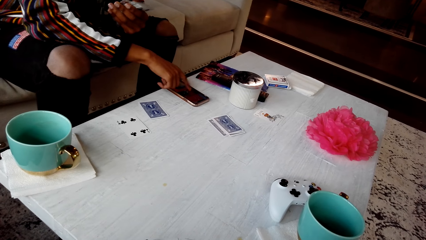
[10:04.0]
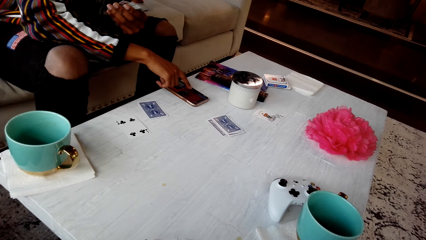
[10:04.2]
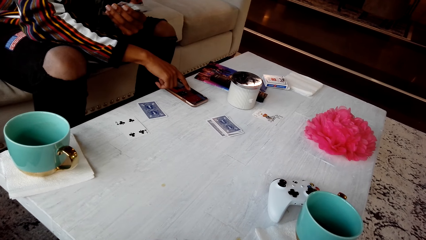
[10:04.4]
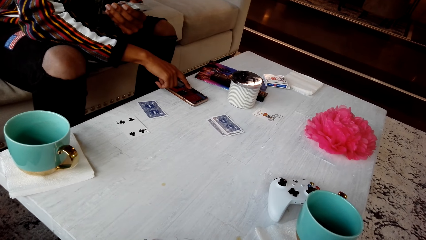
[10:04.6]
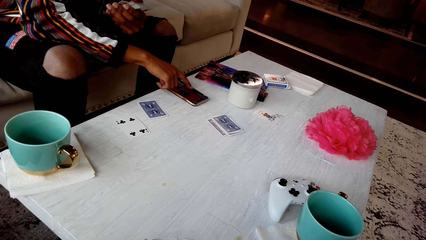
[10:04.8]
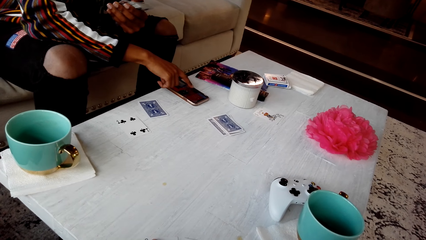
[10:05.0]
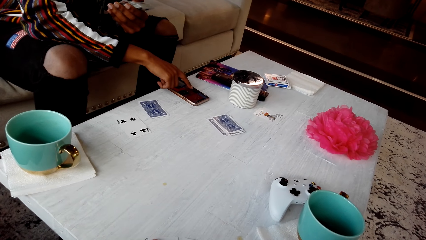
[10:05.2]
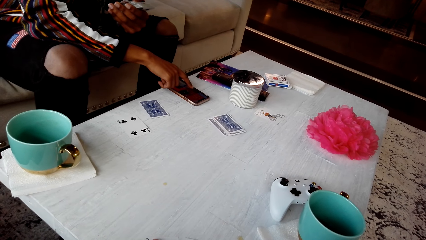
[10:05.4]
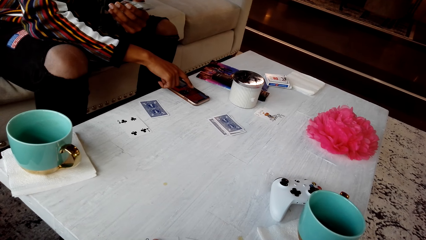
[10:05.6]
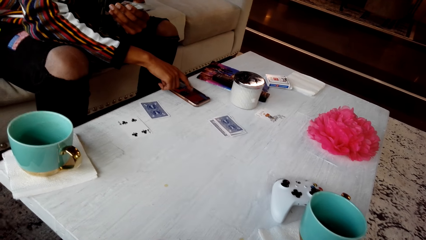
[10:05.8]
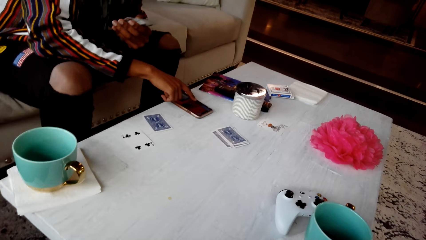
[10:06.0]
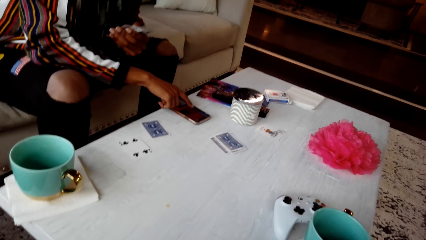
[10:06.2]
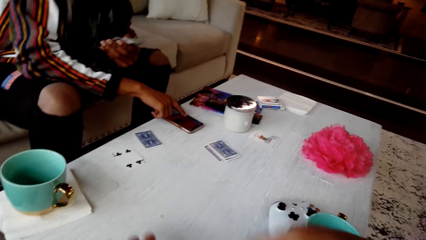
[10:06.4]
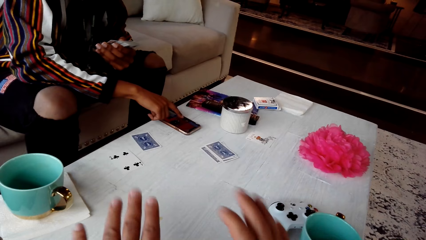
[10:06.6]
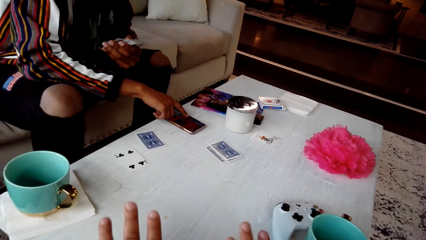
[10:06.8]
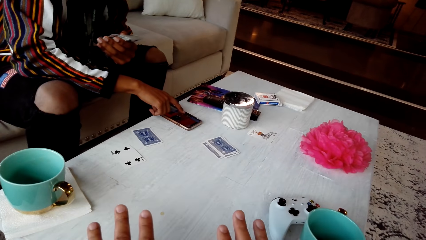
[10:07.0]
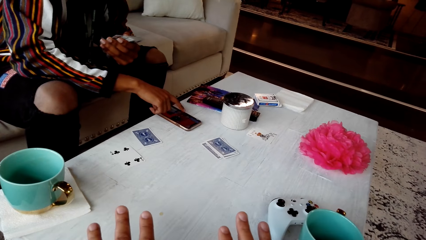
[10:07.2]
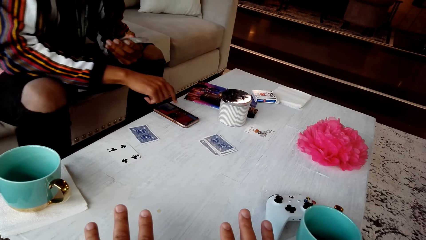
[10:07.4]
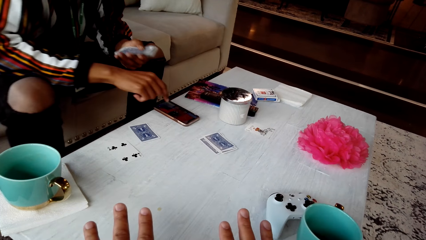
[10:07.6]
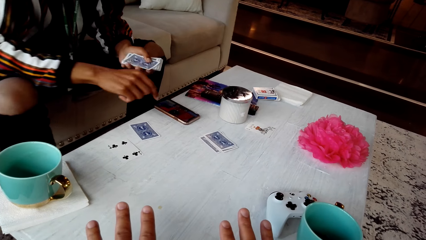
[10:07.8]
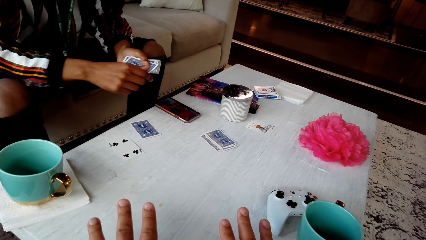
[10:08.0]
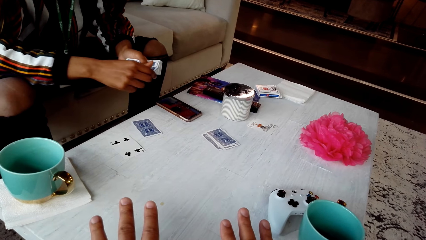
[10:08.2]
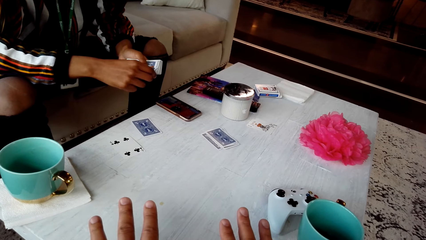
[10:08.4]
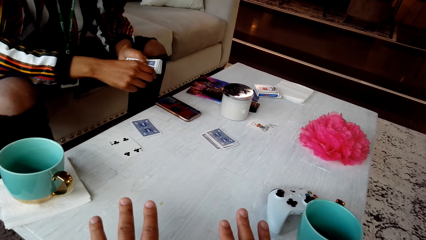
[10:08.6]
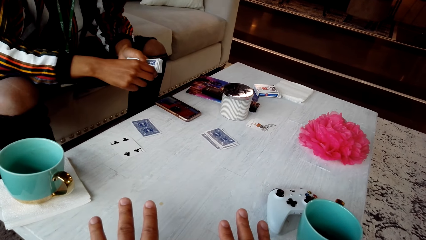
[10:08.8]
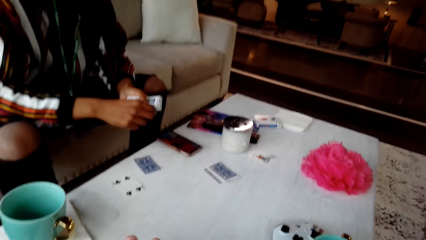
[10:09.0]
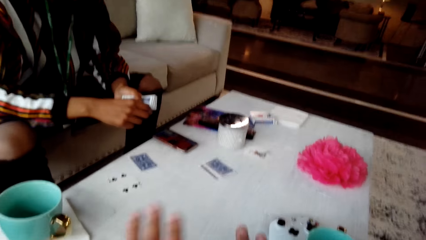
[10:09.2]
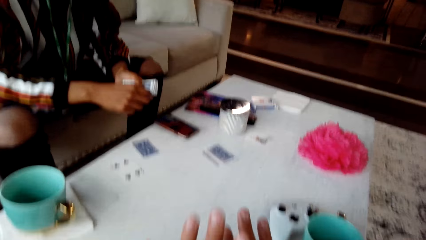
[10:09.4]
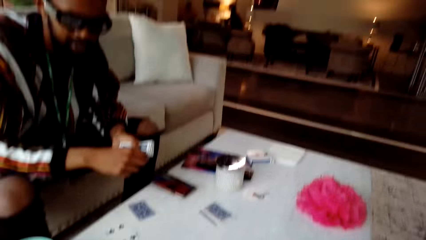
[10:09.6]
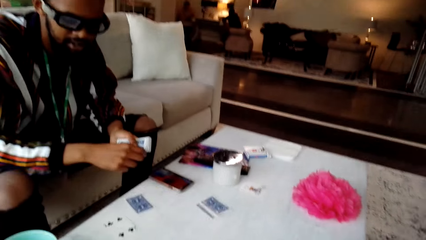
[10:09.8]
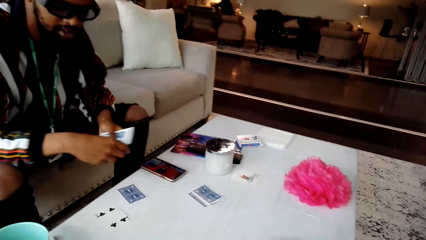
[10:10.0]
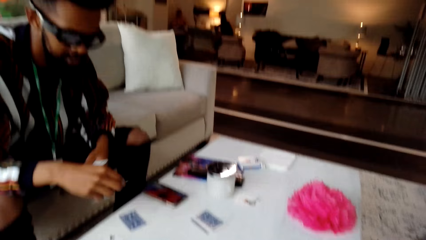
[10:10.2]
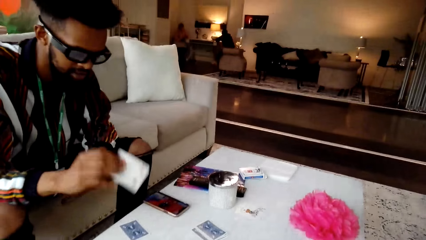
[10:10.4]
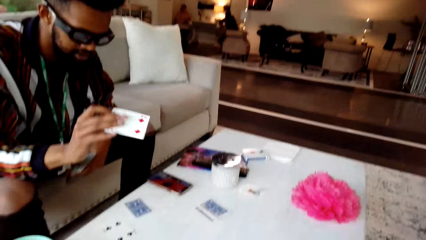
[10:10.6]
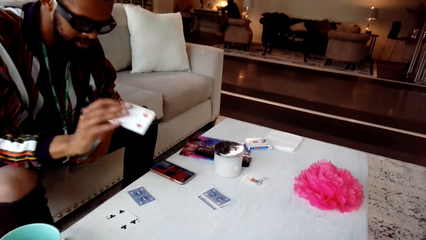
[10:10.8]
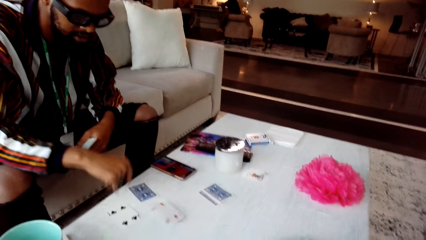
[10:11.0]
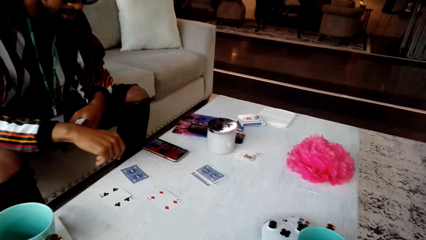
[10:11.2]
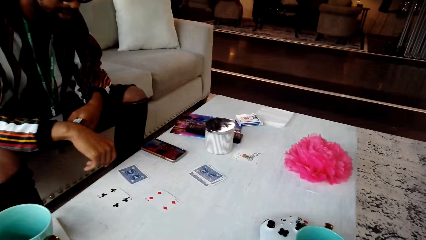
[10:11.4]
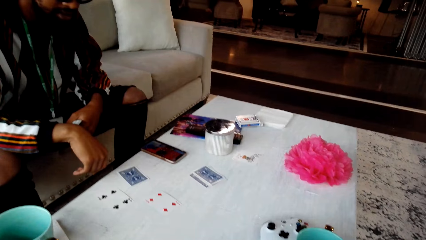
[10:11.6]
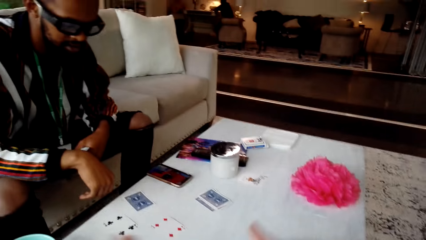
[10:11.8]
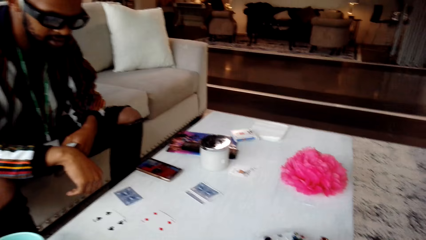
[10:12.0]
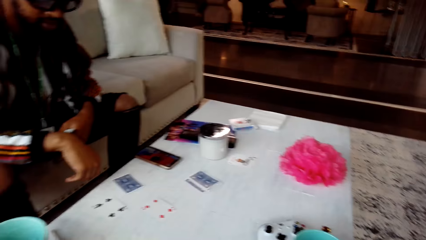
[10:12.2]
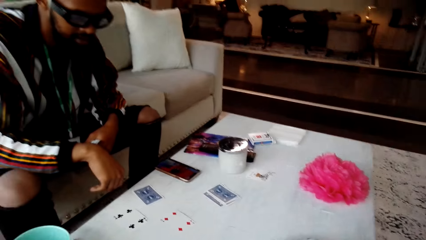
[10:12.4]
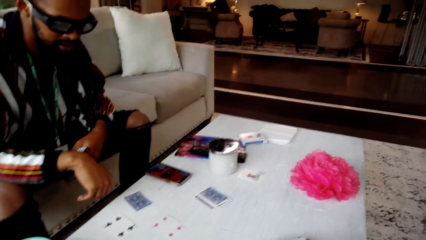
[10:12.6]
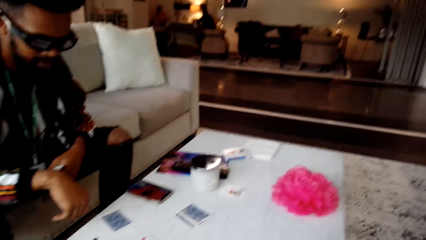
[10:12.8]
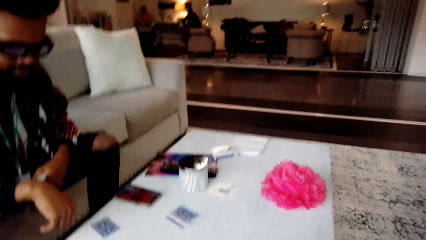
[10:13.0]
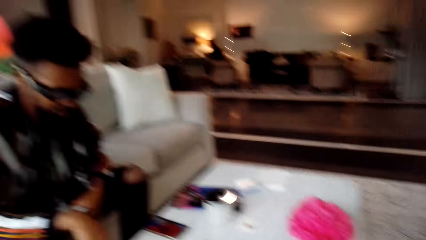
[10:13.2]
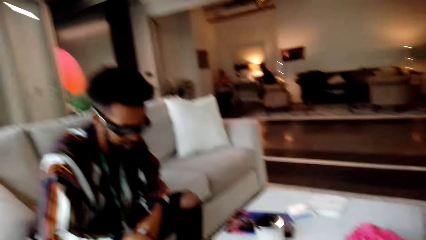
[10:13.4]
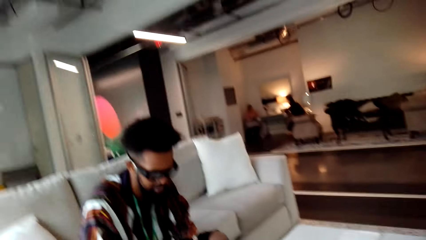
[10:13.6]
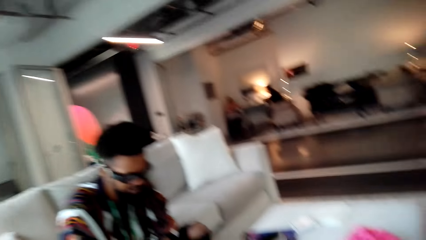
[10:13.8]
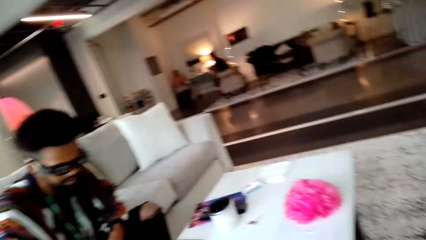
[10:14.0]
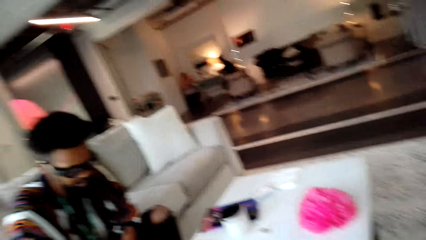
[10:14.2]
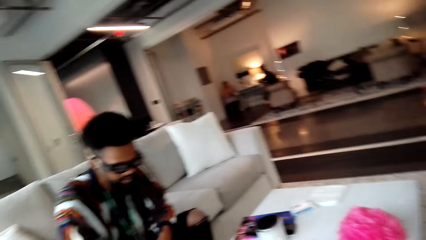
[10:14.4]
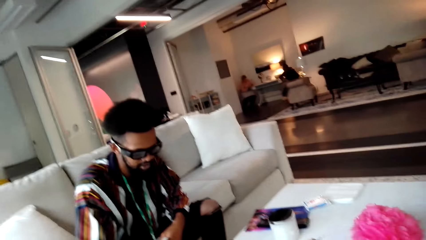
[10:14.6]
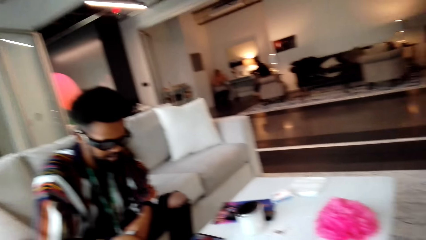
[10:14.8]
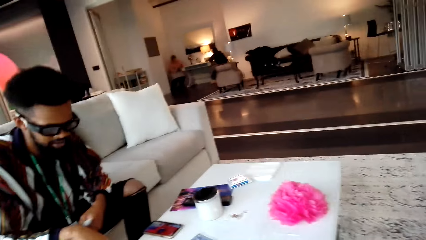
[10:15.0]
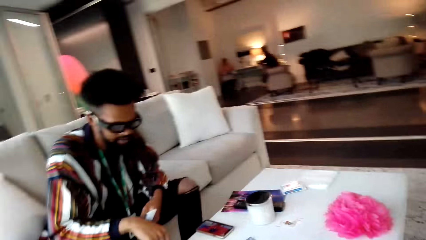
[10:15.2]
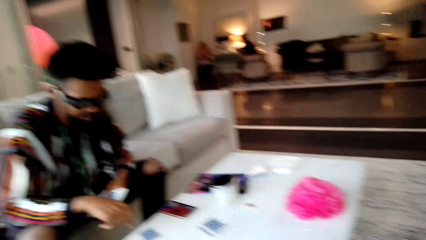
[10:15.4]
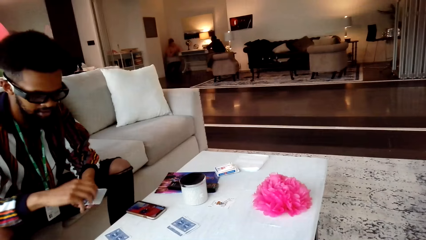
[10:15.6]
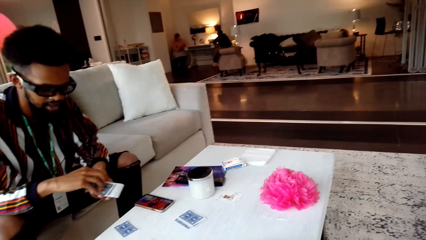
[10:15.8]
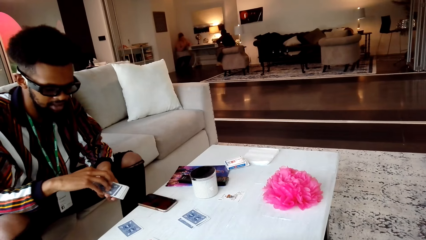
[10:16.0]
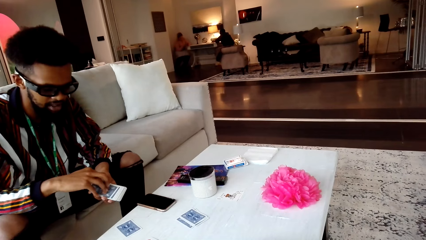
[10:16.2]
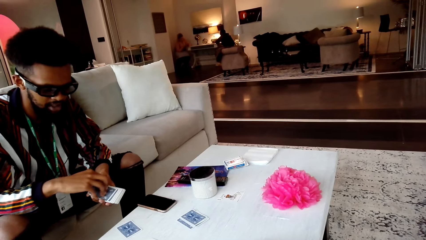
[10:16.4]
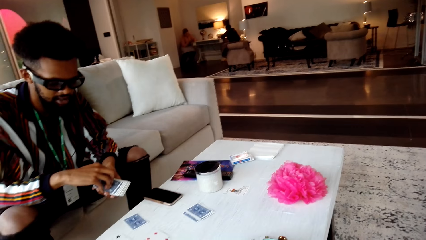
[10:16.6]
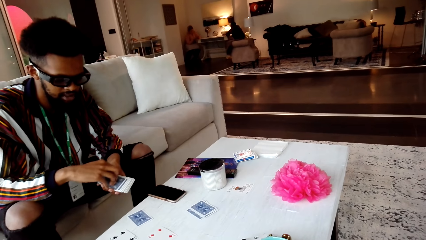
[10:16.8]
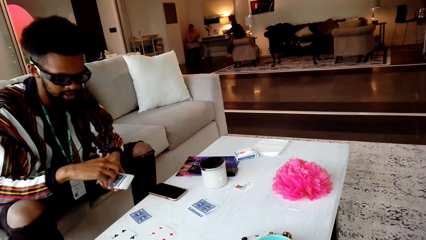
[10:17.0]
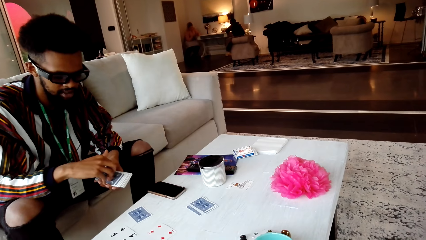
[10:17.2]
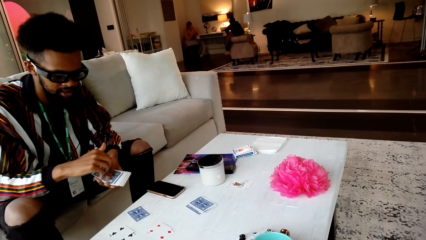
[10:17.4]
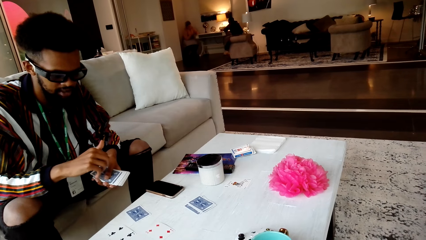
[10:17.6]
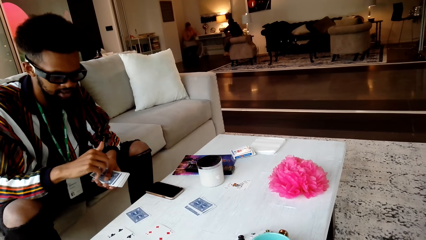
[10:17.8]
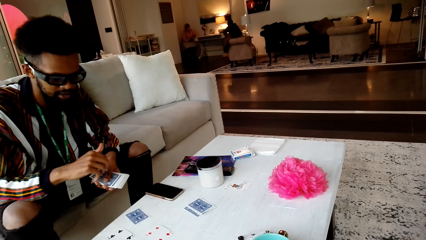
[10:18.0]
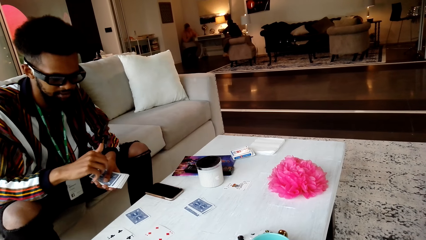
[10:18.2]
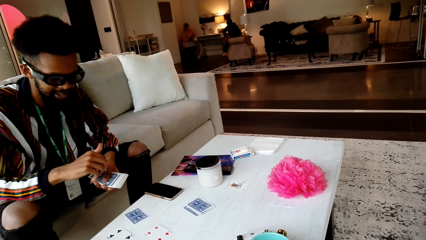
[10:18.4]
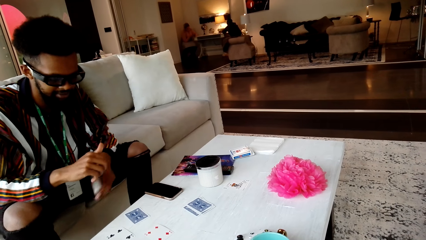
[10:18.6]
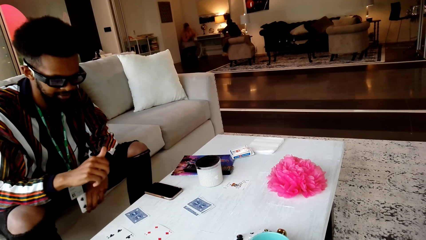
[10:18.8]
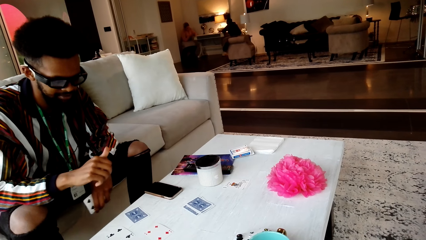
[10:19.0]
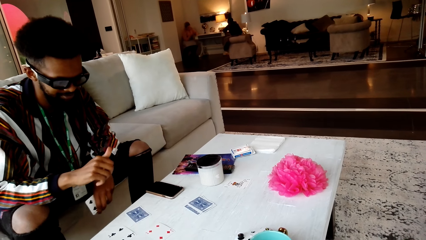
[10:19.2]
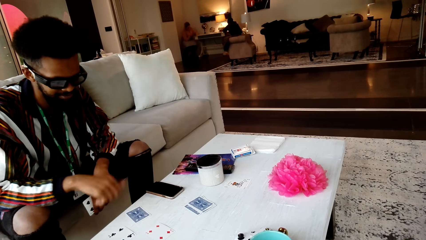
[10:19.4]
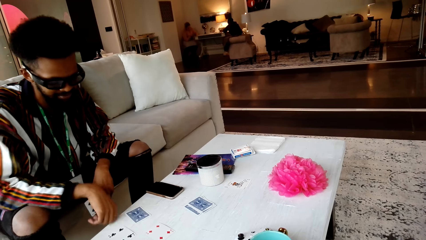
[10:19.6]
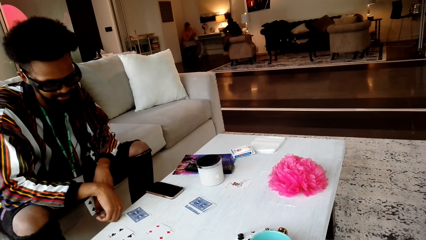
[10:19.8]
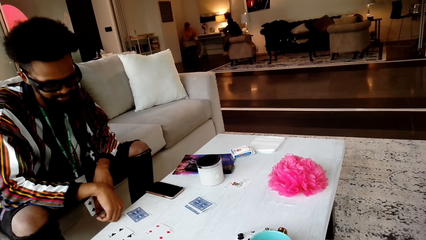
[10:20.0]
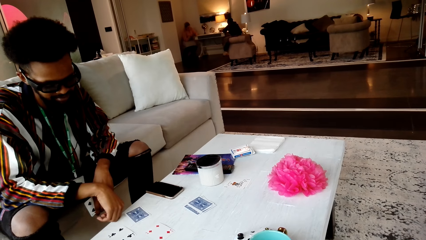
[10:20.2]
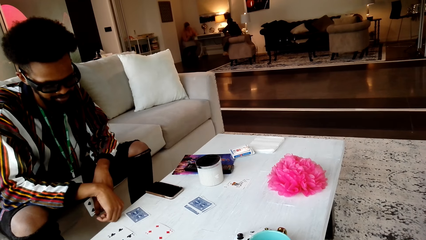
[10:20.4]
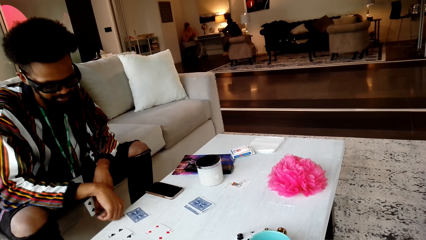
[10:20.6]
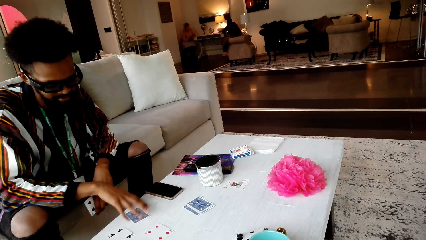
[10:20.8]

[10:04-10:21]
The man uses the phone. The camera wearer converses with the man. The man taps the phone. He drops the card on the table. The camera wearer converses with the man. They look around the room.
